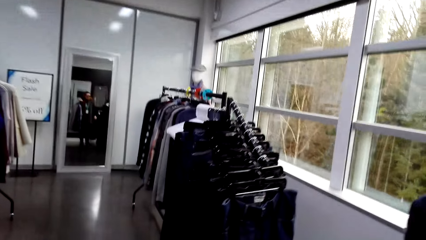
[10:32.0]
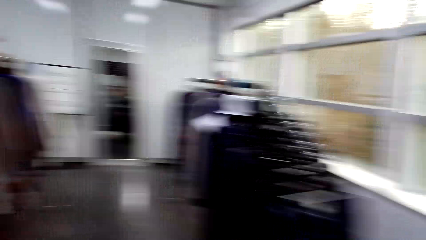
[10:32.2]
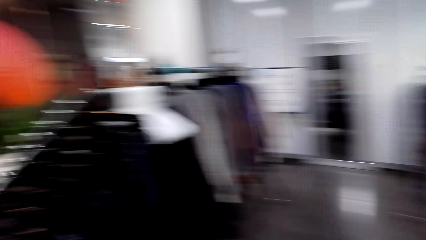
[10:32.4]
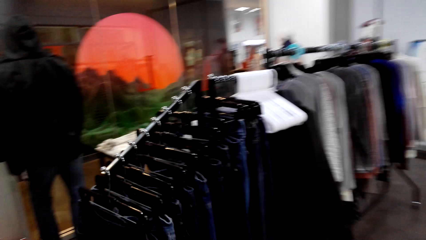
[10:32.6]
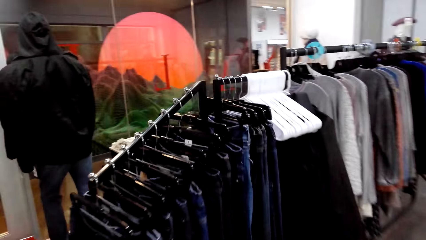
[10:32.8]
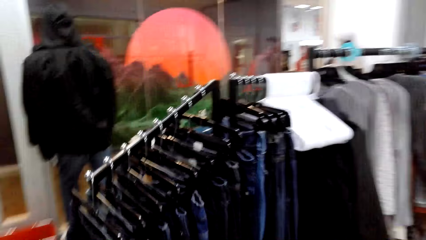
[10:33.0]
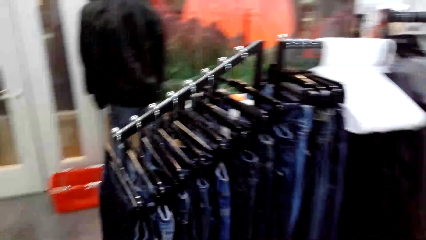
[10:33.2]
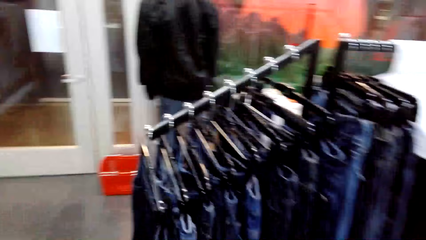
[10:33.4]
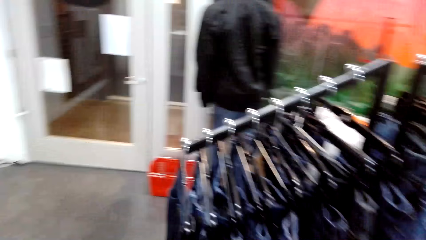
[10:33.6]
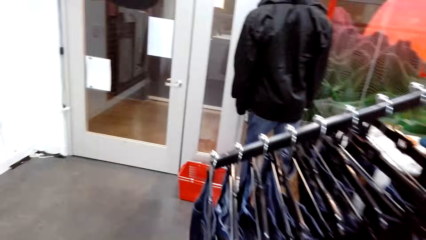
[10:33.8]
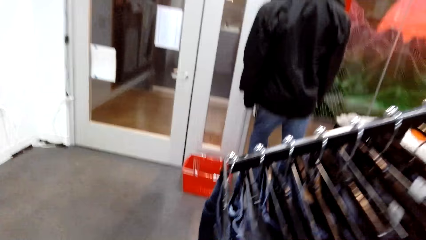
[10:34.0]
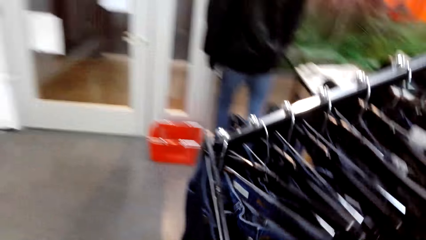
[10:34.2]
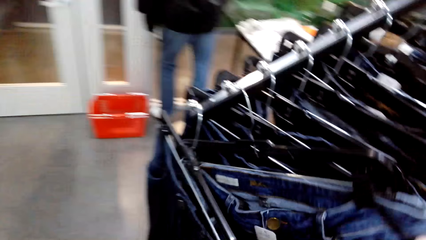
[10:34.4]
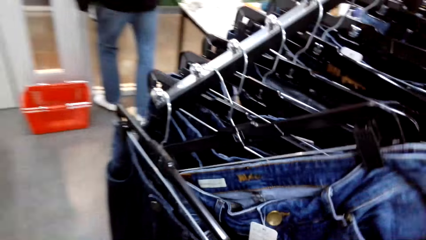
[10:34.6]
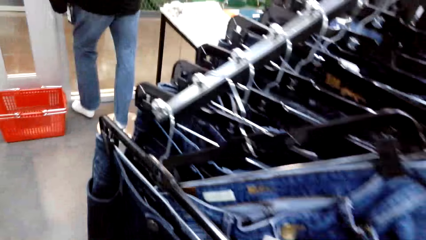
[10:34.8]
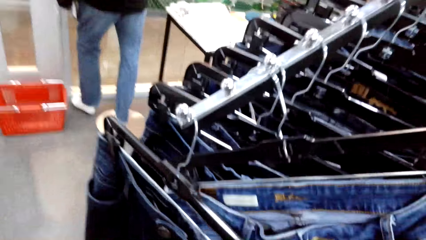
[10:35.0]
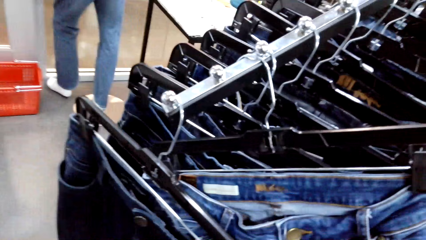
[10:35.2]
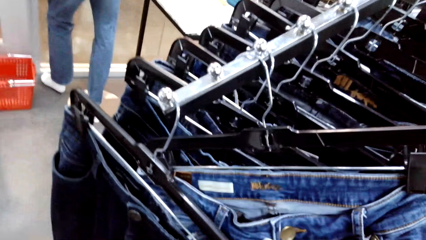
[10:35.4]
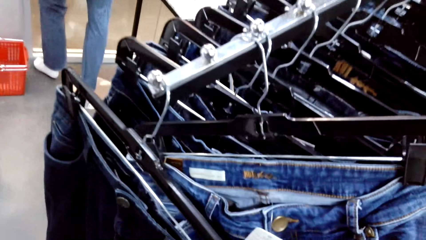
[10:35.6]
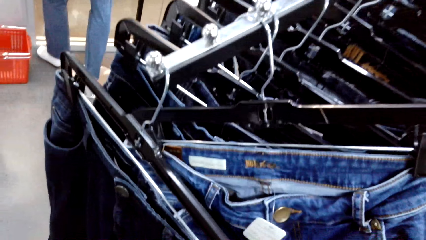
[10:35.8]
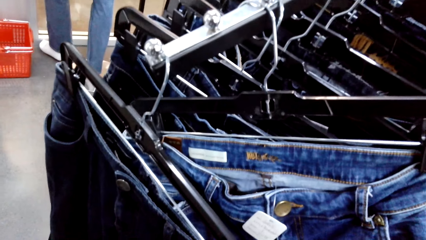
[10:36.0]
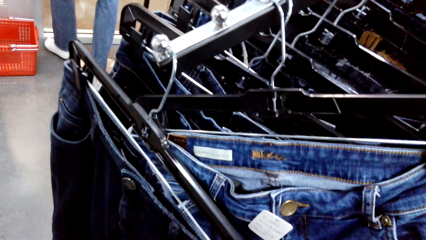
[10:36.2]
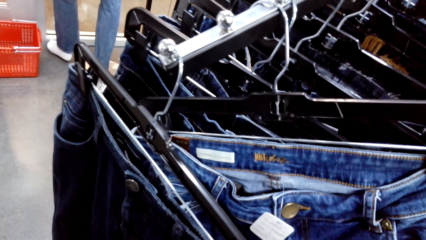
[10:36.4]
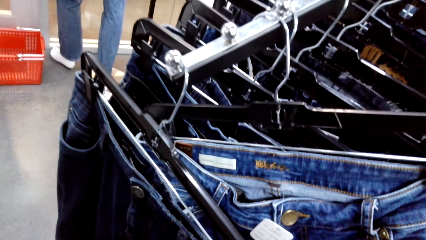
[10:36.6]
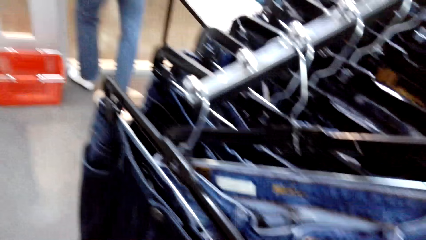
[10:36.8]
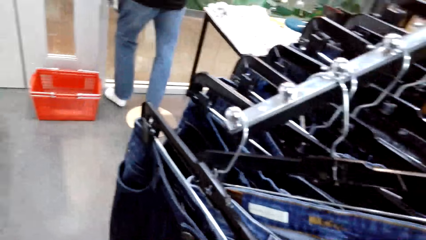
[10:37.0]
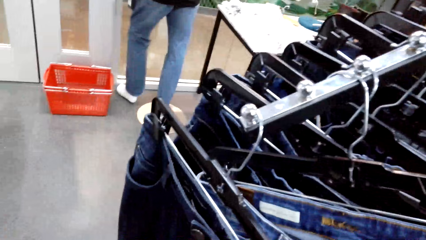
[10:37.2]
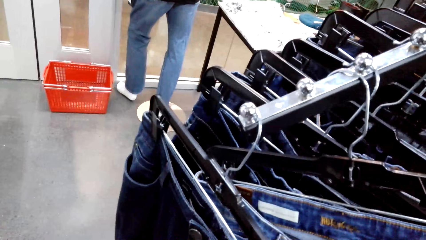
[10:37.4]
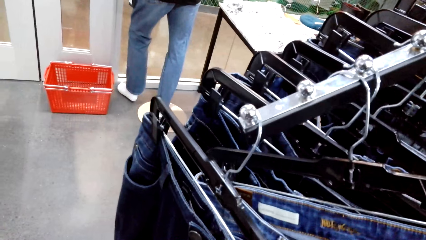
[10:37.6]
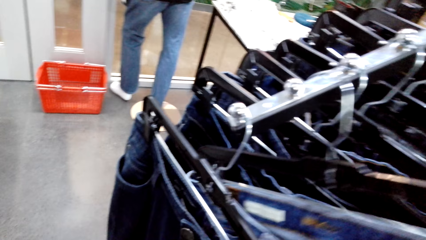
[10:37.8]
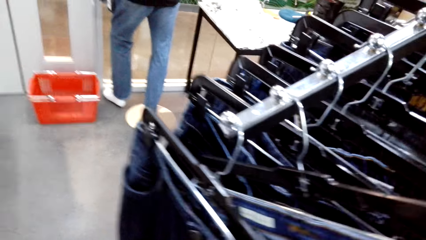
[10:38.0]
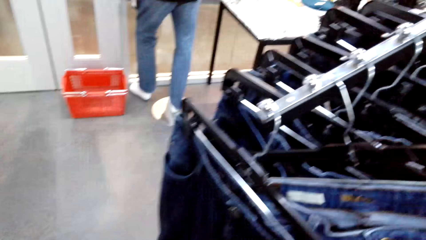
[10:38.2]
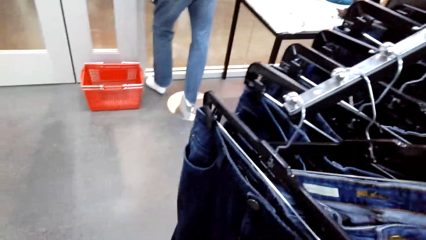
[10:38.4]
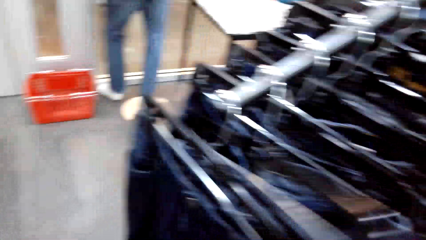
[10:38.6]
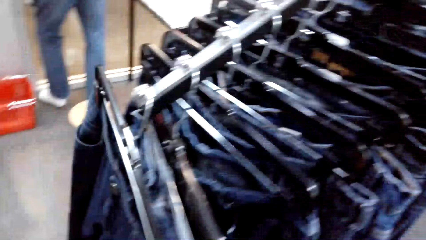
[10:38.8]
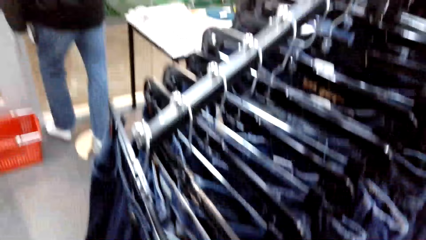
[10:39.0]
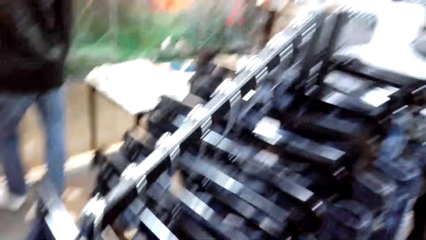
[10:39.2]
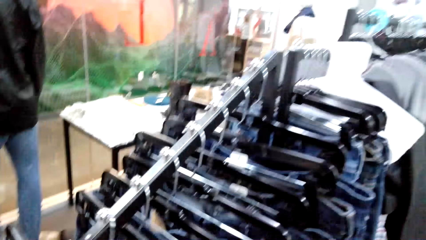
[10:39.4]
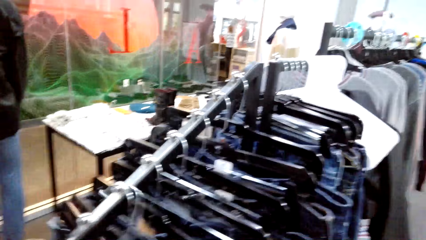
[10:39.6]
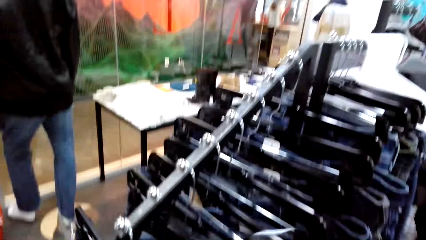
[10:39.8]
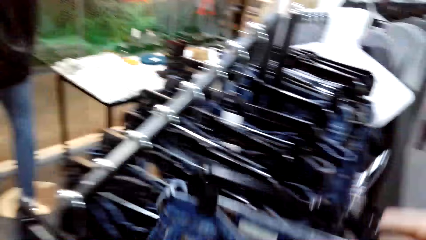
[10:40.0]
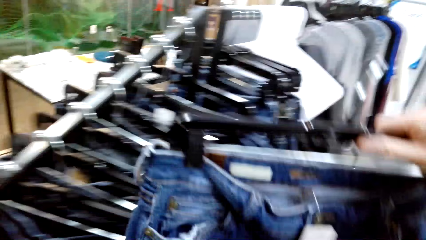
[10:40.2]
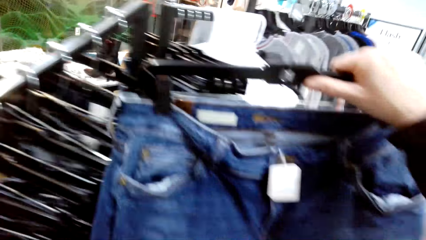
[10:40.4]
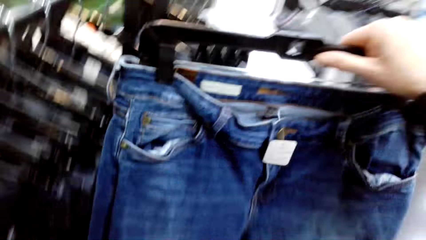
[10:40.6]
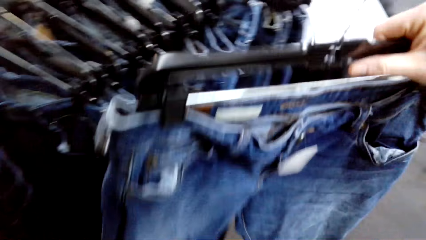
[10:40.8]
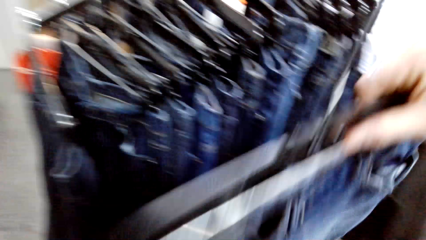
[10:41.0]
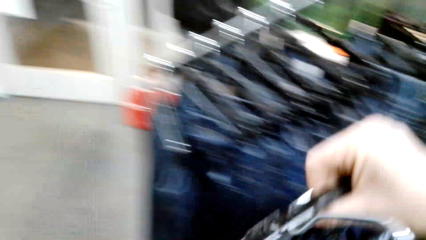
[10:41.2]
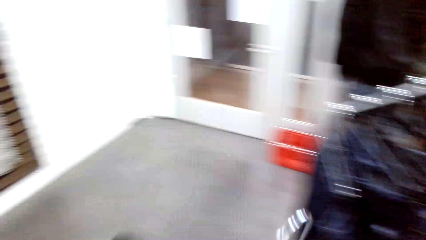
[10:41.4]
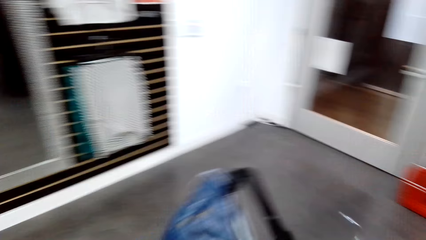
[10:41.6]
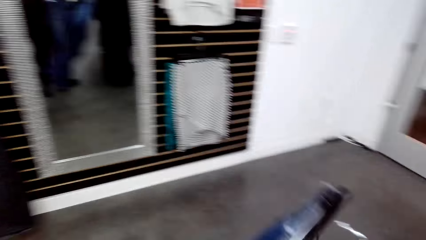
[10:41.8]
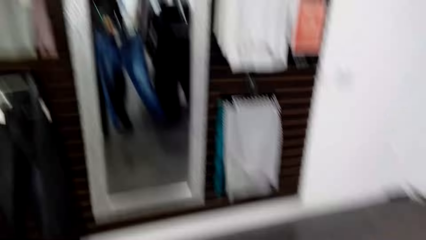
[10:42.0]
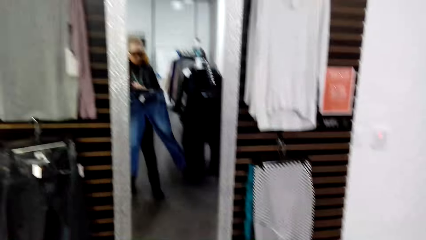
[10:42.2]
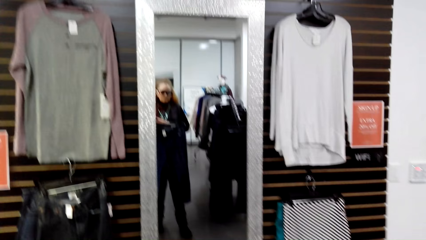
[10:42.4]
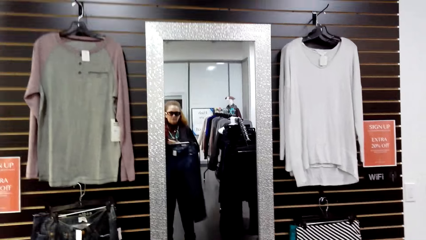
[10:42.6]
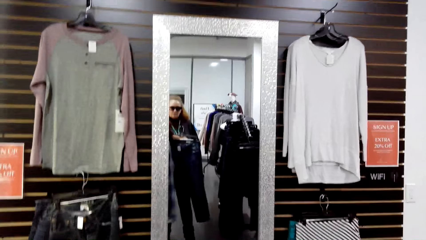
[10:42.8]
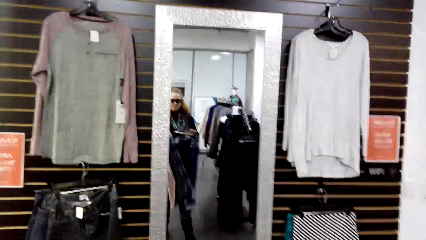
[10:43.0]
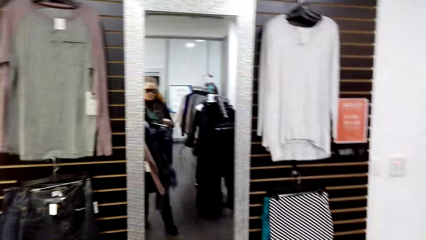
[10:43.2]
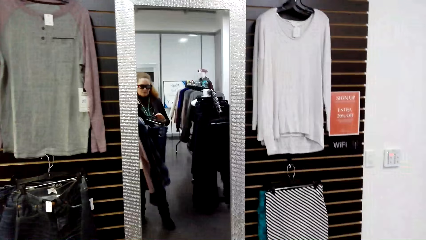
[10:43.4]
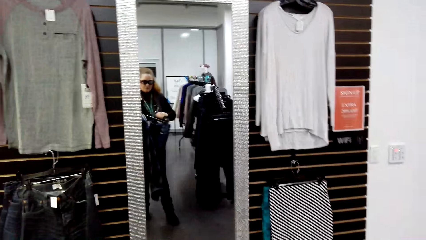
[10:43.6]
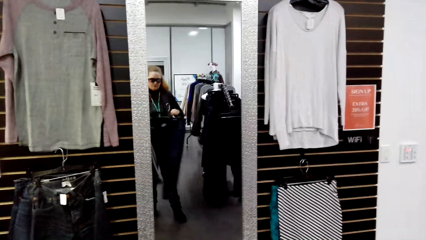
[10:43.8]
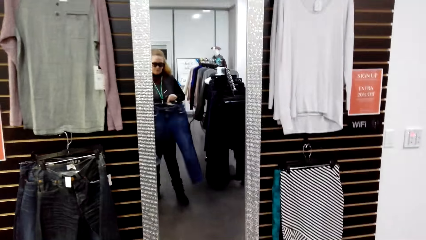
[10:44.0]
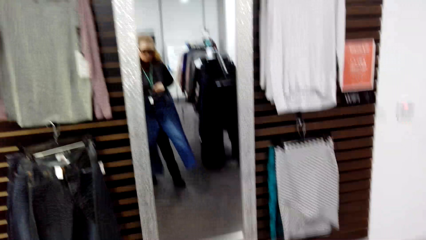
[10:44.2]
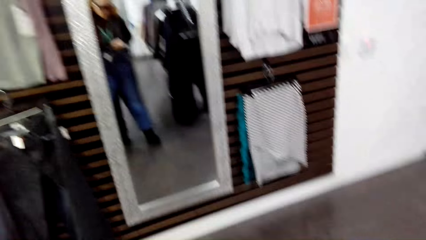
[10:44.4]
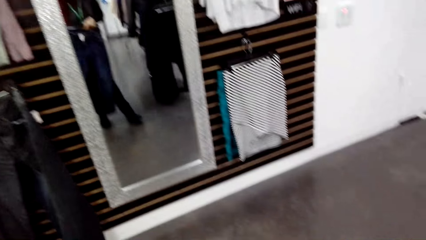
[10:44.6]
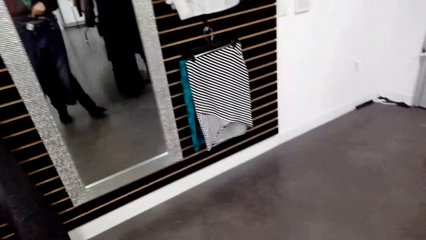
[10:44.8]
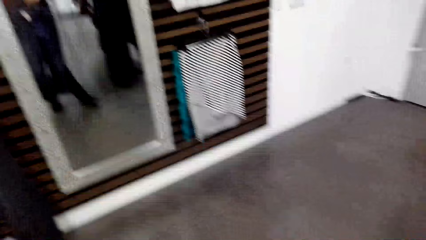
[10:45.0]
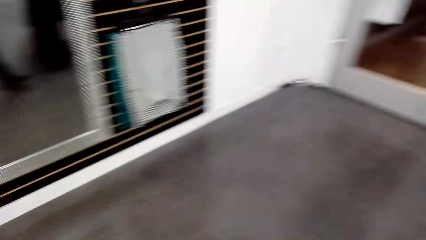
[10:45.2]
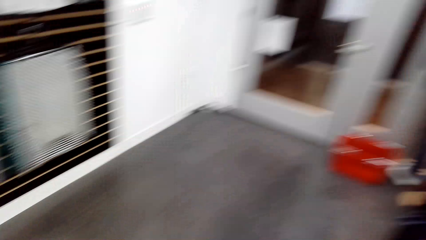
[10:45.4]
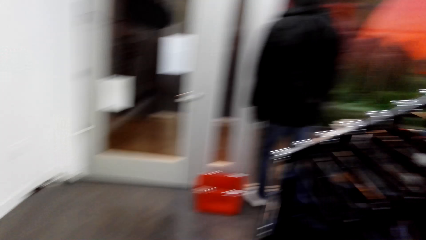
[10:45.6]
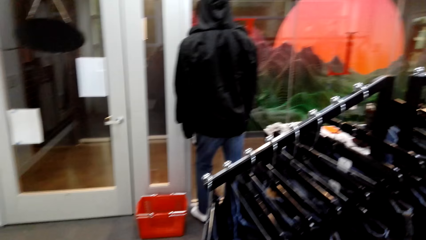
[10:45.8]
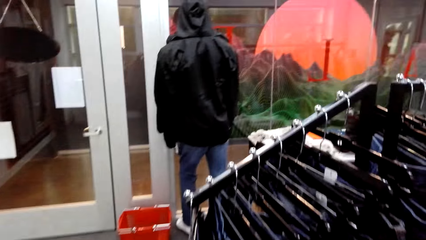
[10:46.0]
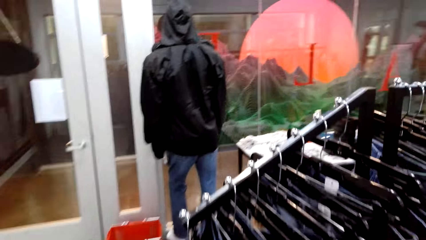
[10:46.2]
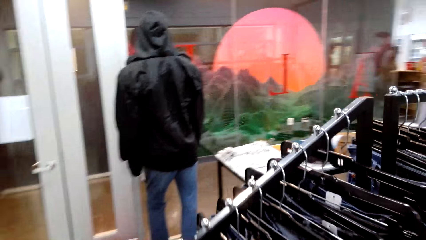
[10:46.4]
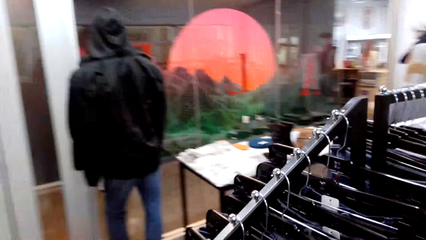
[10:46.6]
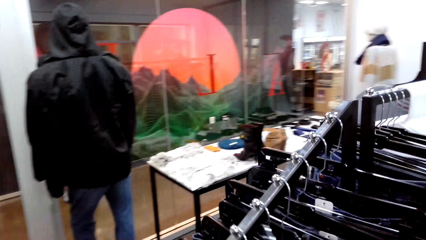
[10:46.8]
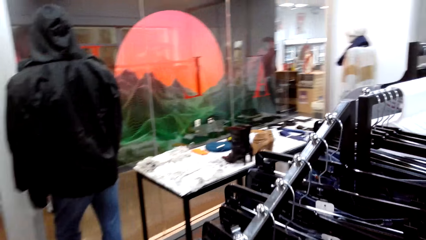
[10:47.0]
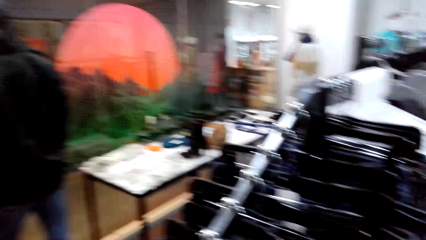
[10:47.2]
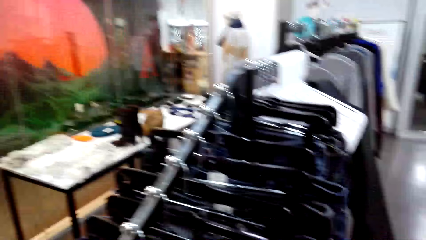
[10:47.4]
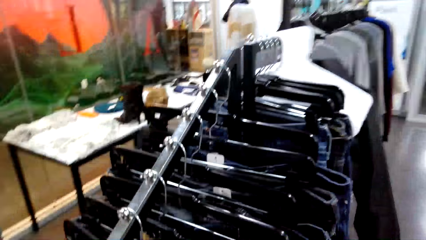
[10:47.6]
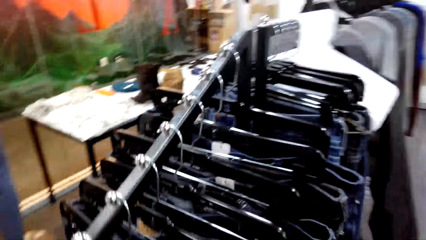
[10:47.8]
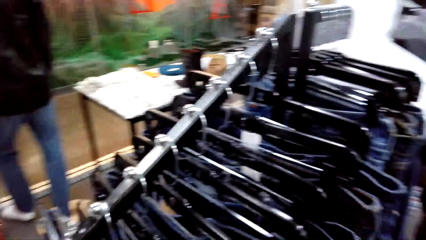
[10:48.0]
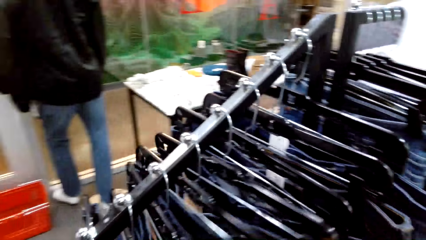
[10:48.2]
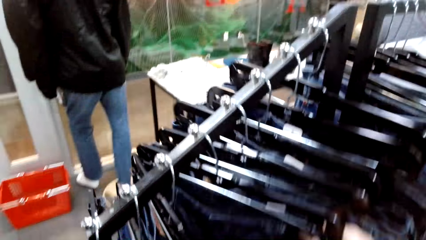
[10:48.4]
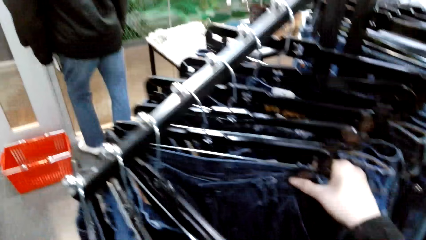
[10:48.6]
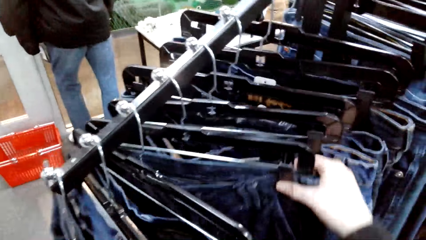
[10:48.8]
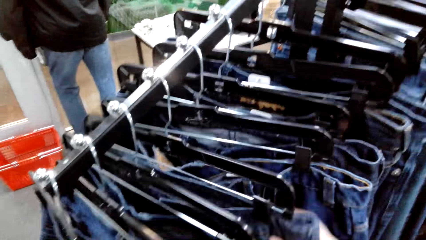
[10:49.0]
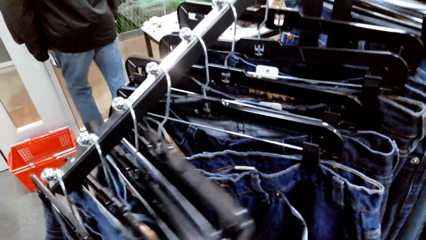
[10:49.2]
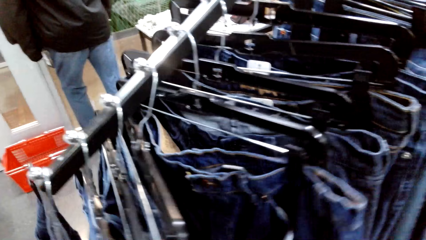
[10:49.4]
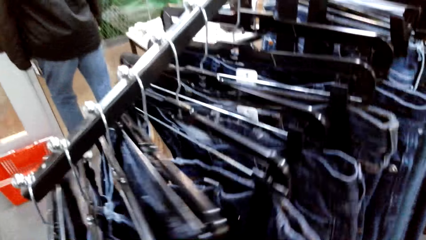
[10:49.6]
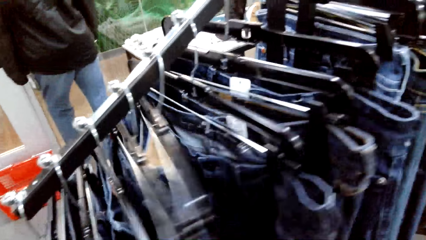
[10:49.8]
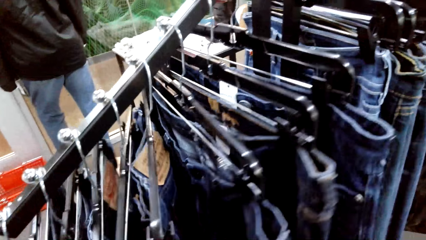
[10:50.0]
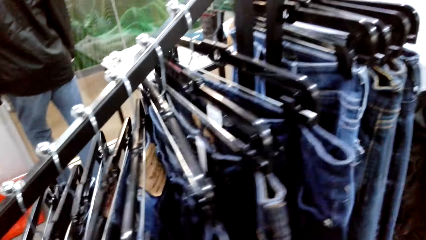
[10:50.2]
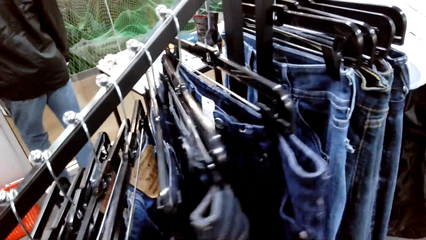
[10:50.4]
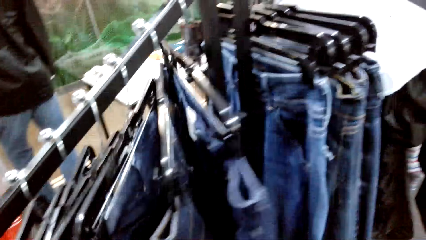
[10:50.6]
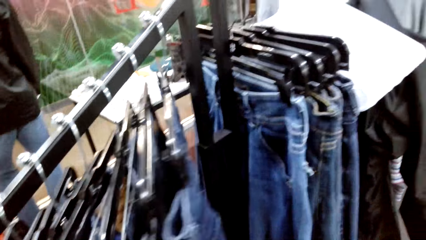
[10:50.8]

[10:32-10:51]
The camera wearer moves around the room and picks a cloth. A woman holds the cloth with the right hand on the hanger. She picks the cloth with the right hand. The camera wearer looks around, fits the cloth and looks at the mirror. The woman moves the cloth on both hands. The camera wearer looks around, browses the clothes and moves around the room. The woman moves the clothes on the hanger.
